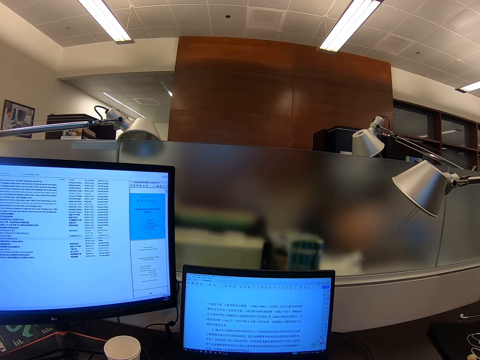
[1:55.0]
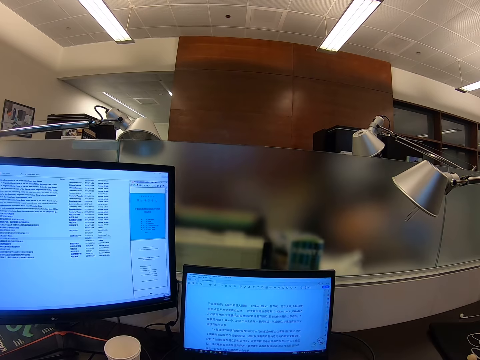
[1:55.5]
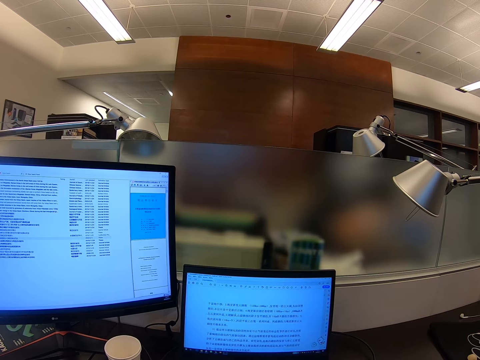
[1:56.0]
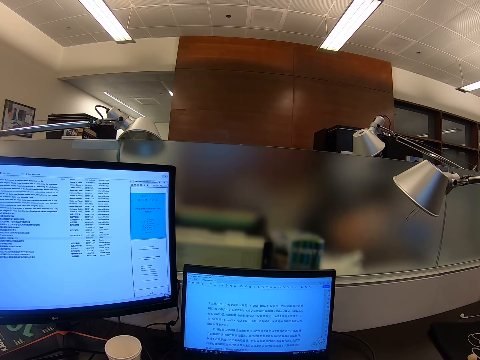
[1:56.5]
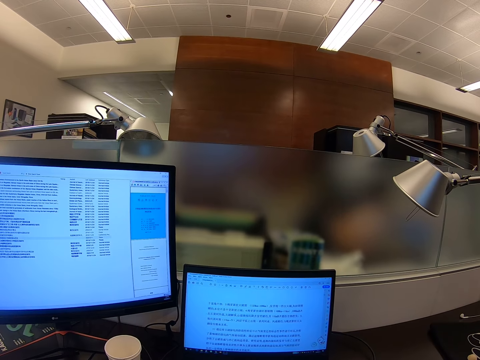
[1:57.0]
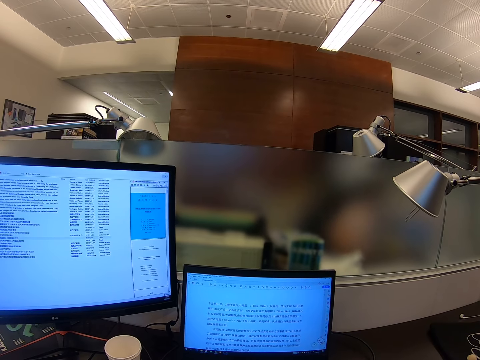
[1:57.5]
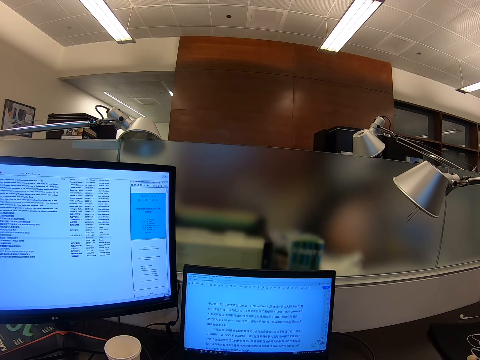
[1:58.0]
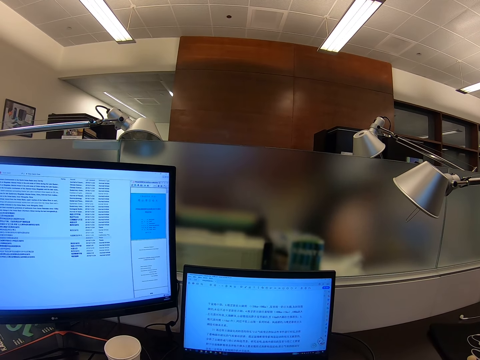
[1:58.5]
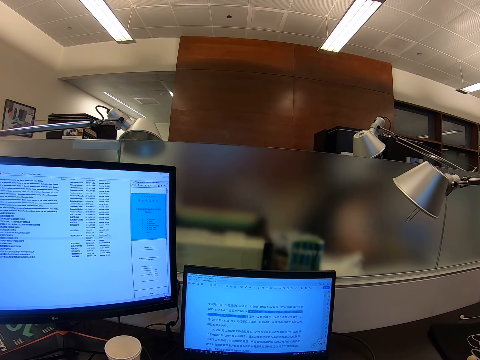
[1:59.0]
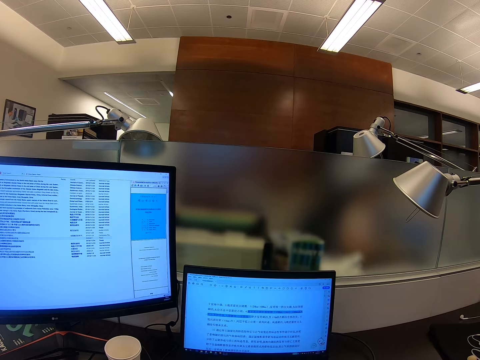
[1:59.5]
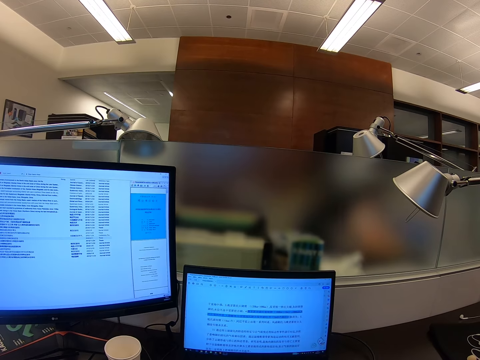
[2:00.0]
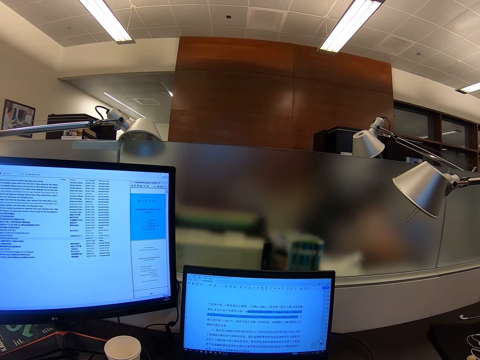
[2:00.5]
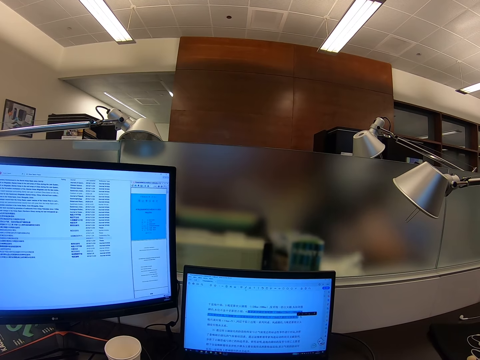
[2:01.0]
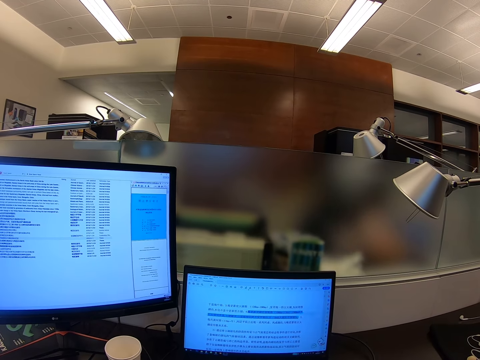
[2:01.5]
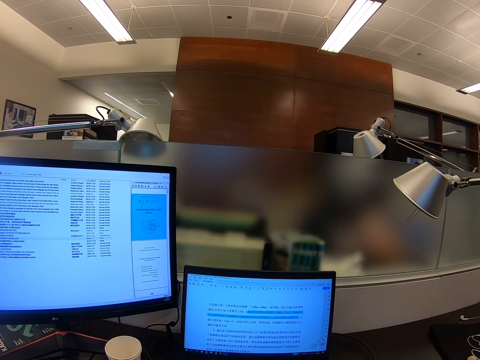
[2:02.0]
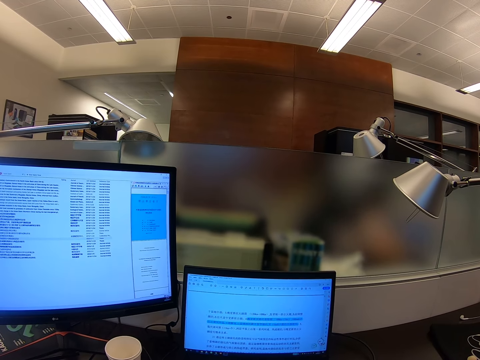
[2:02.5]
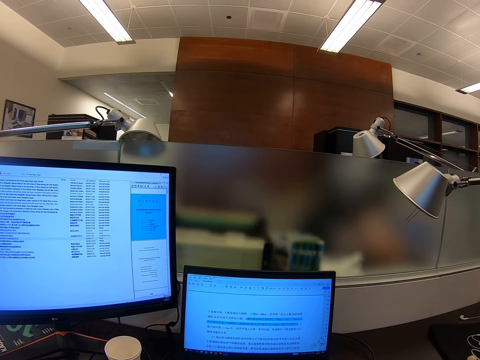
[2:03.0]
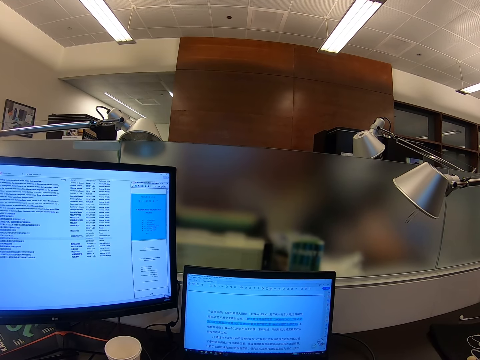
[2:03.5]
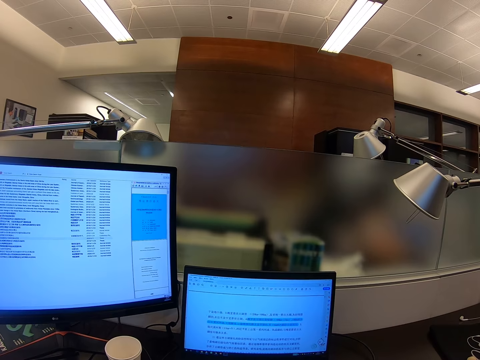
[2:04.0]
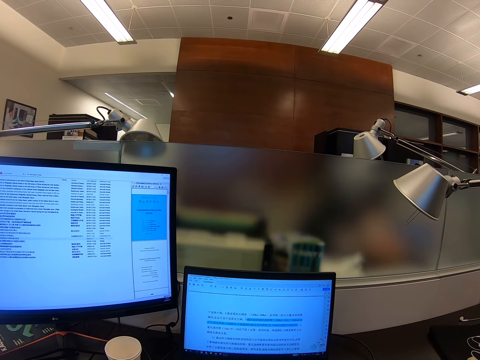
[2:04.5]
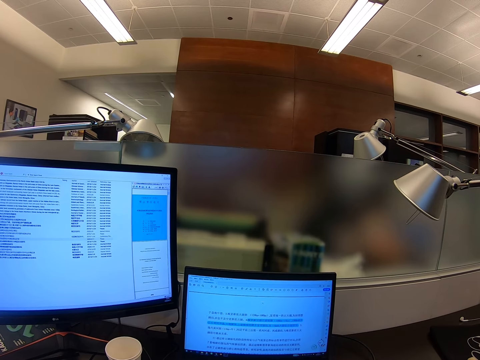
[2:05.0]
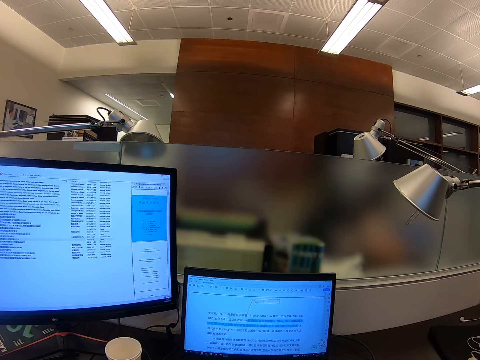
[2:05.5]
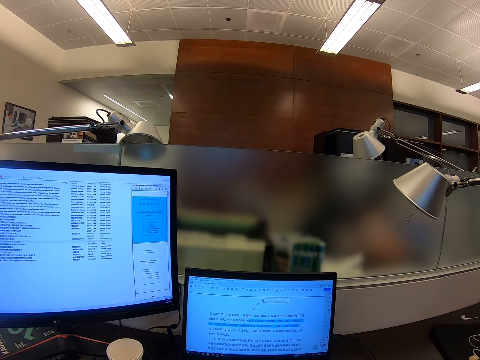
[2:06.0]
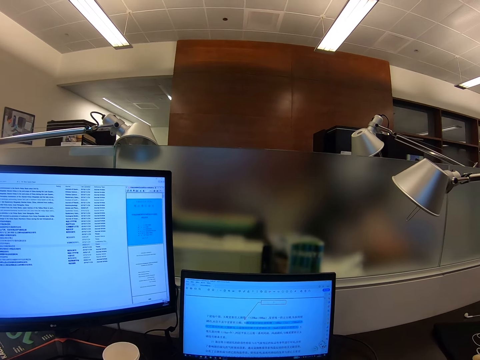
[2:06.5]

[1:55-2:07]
The camera wearer stares at the monitor. They scroll the monitor.

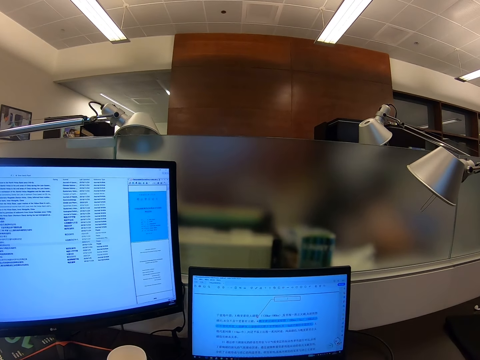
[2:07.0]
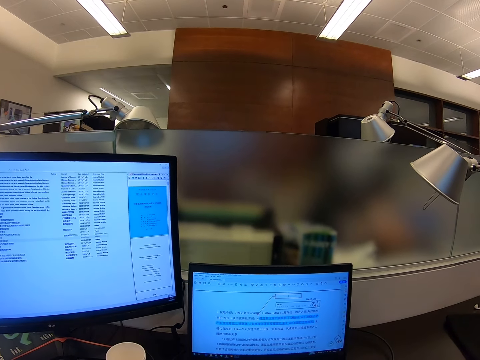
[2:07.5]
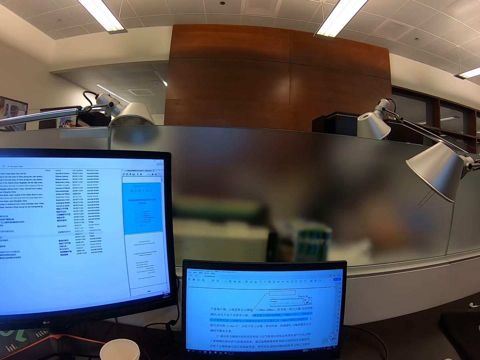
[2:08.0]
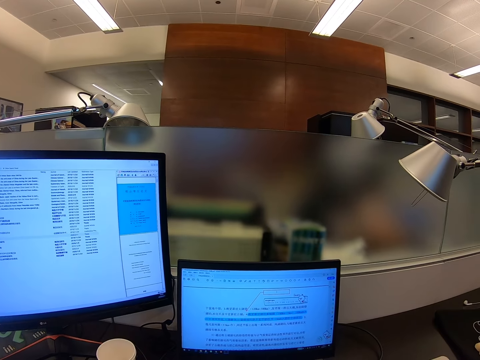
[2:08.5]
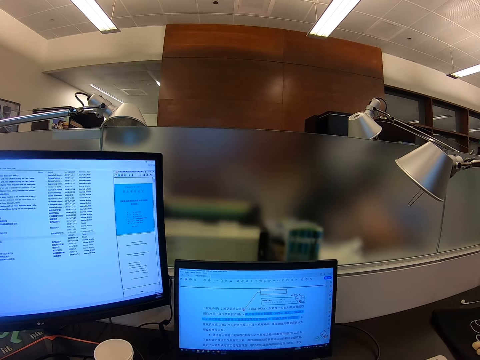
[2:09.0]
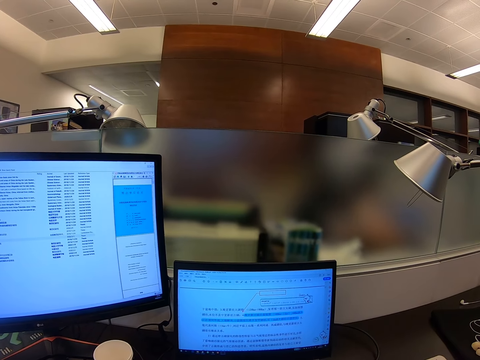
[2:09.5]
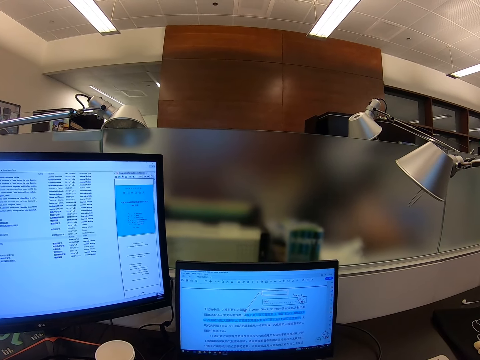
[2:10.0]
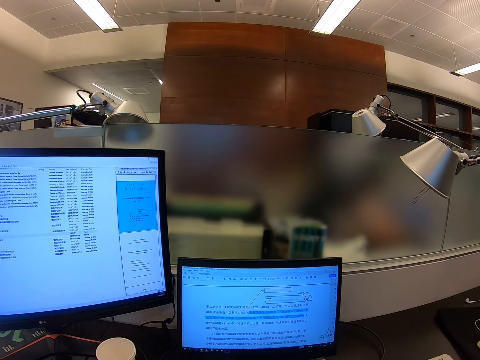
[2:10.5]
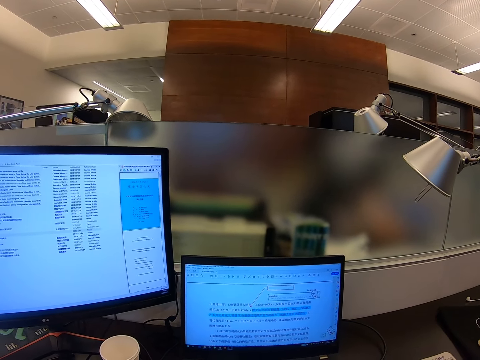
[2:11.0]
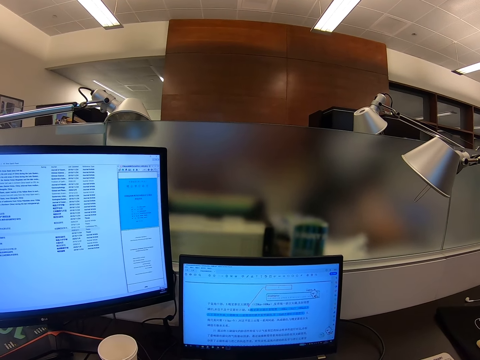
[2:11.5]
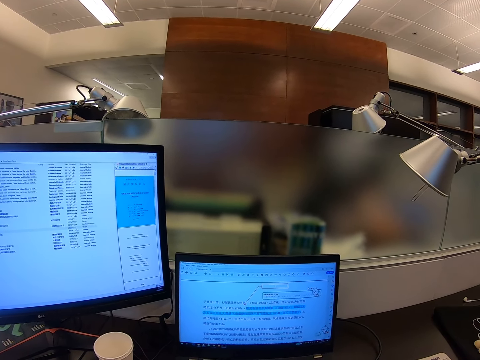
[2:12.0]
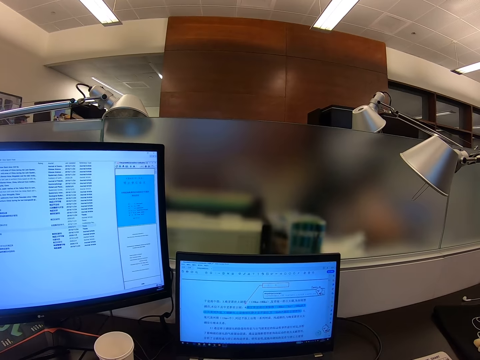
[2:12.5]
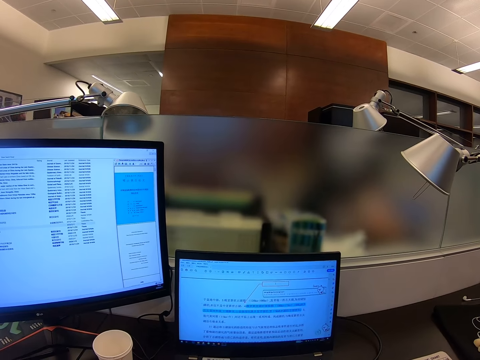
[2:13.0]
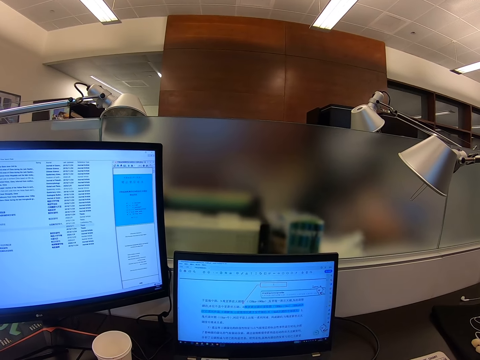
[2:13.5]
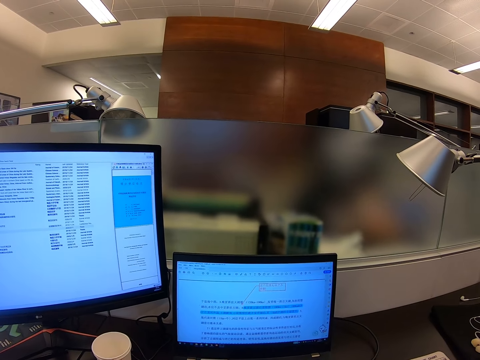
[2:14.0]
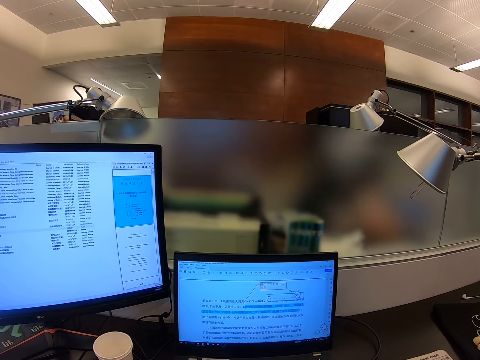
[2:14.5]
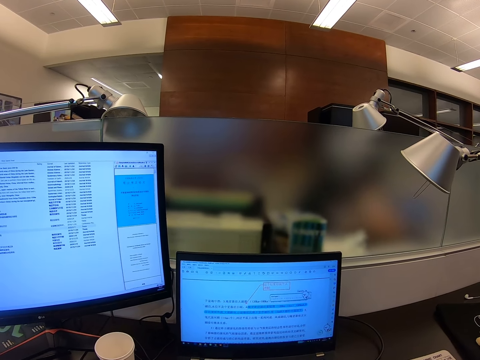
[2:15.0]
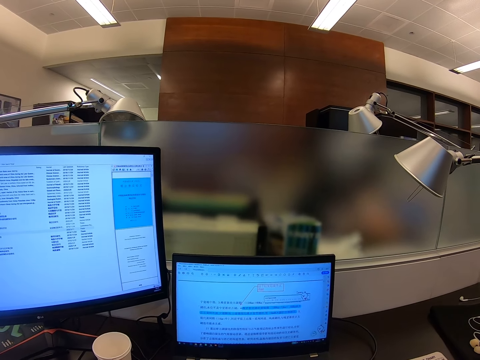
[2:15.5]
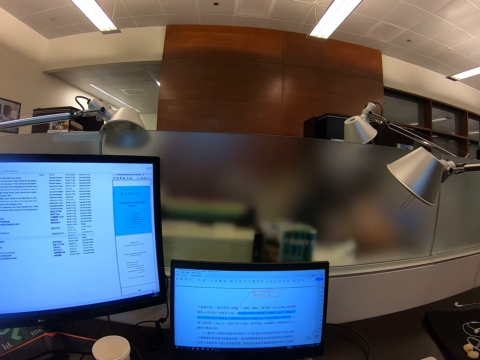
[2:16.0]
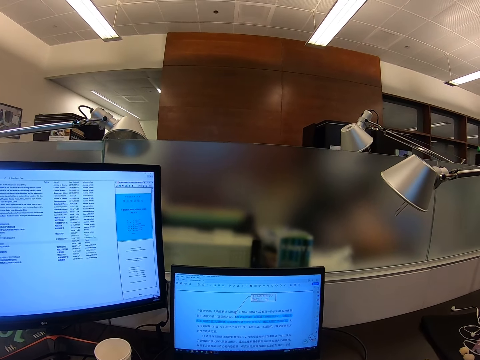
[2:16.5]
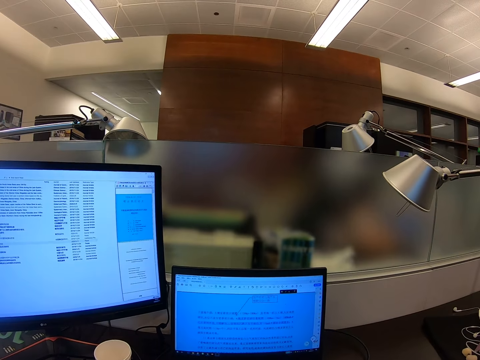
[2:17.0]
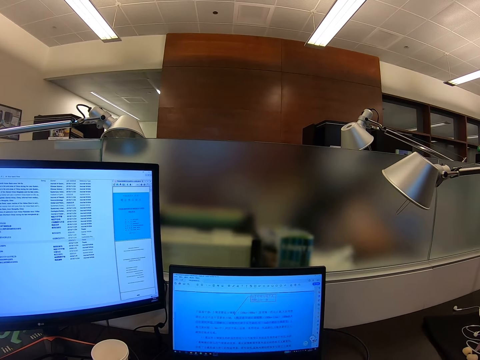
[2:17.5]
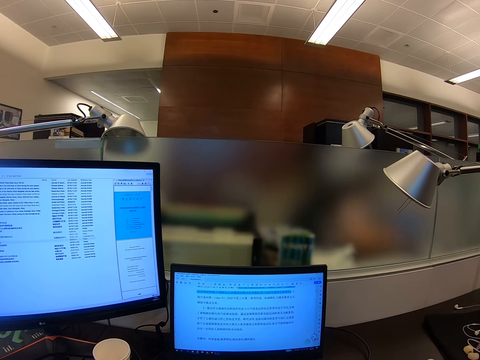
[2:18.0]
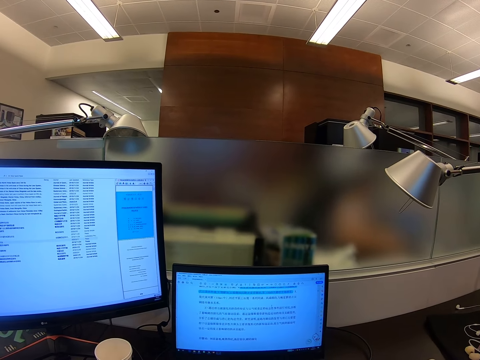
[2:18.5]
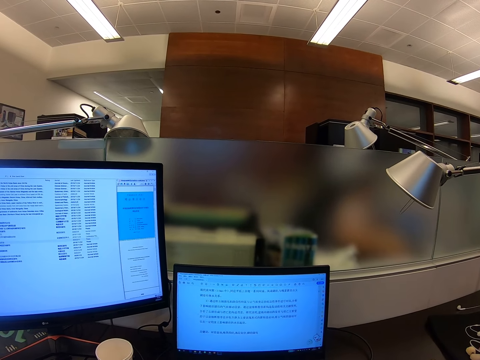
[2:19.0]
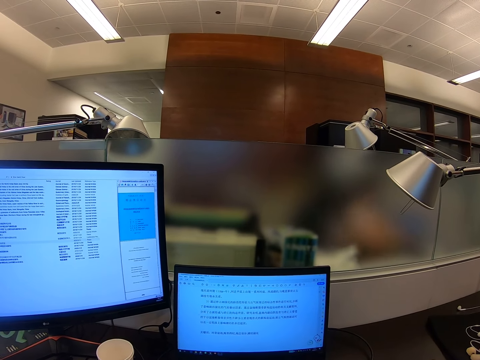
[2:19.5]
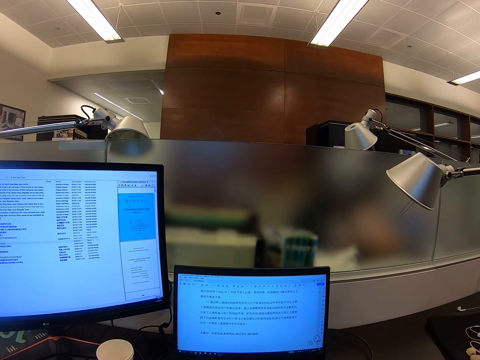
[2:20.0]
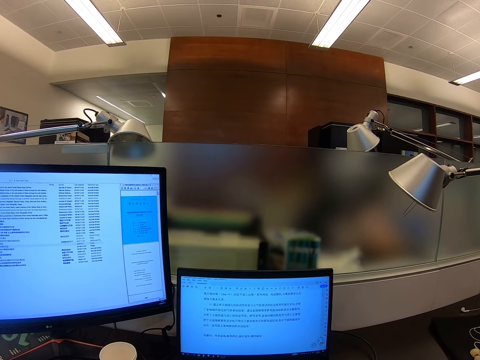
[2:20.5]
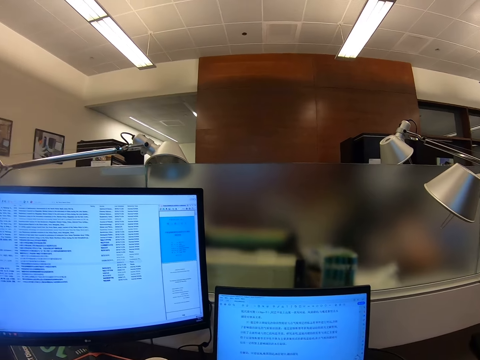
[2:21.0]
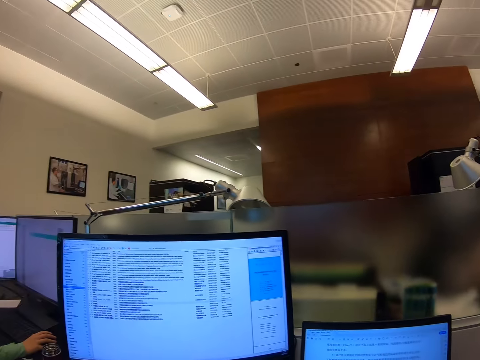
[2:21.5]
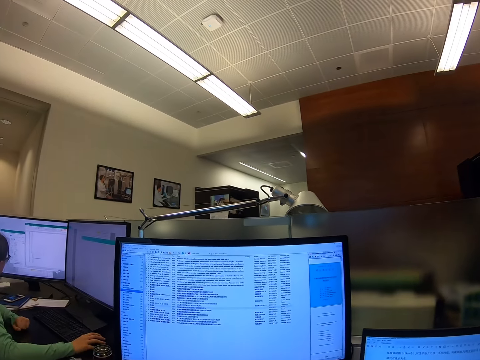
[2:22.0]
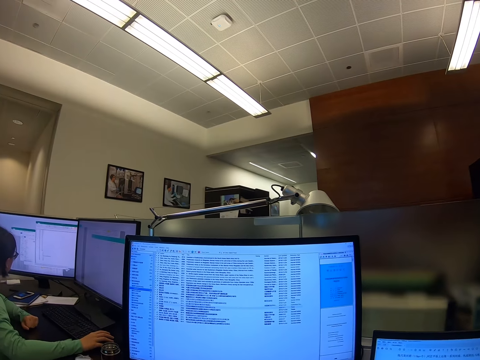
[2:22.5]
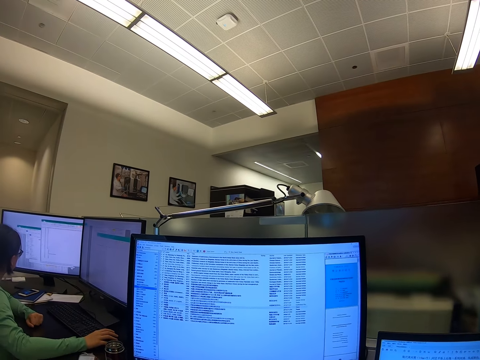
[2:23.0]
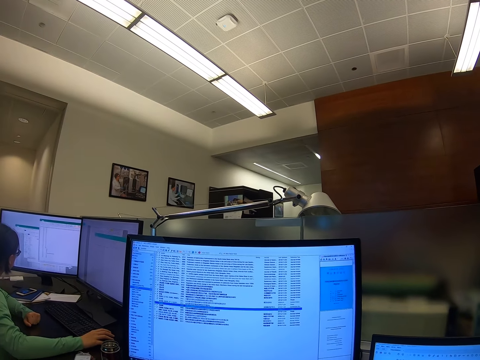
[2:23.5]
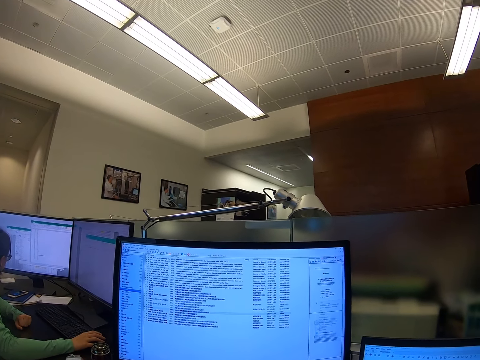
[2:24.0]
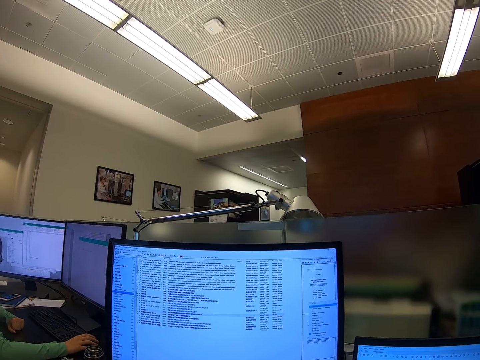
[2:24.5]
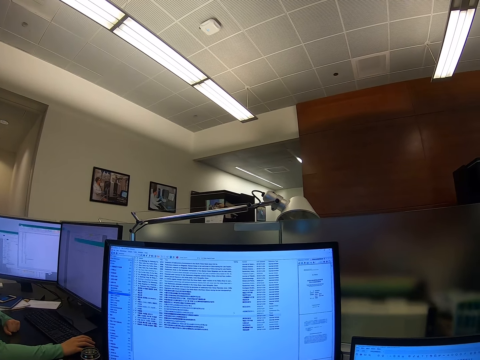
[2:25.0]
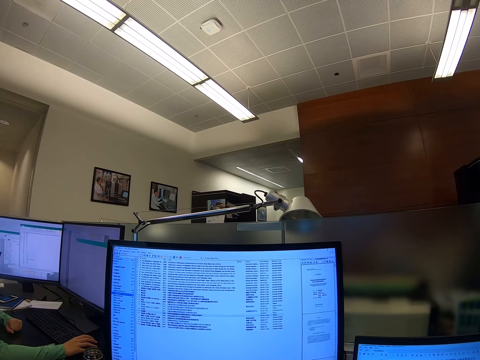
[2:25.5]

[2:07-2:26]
The camera wearer stares at the monitor. They scroll the monitor. They stare at the monitor. A man stares at the computer.
